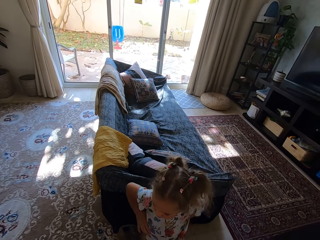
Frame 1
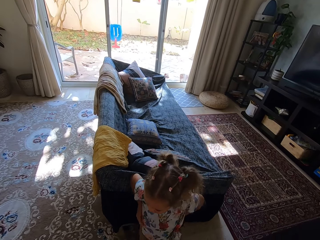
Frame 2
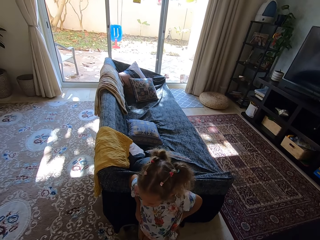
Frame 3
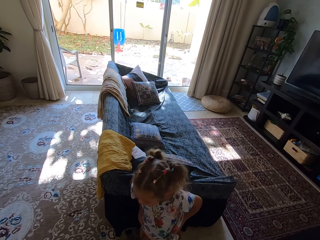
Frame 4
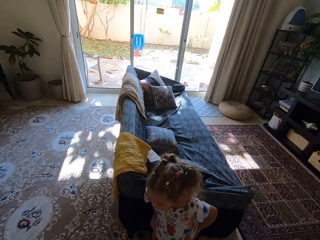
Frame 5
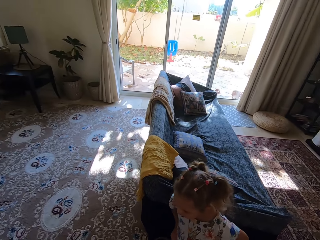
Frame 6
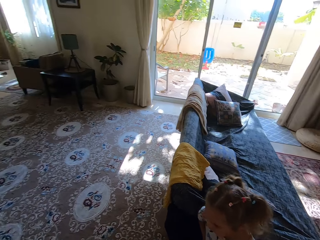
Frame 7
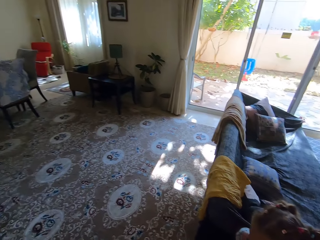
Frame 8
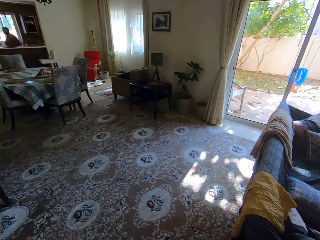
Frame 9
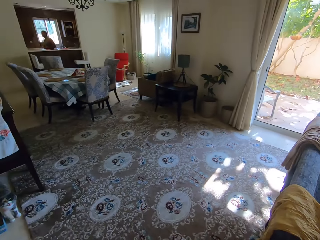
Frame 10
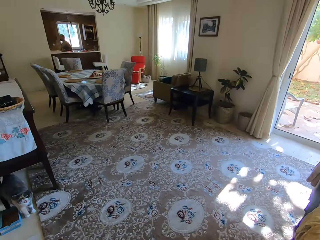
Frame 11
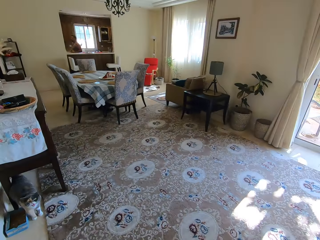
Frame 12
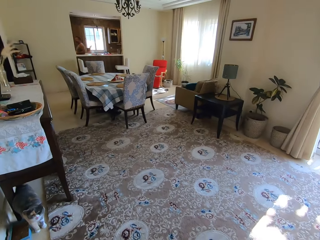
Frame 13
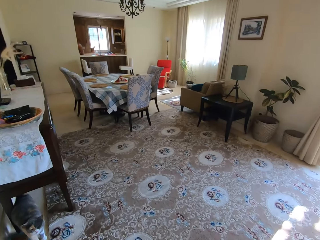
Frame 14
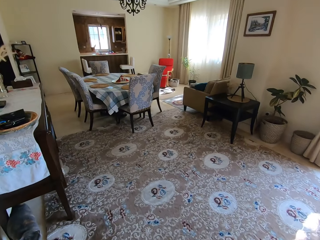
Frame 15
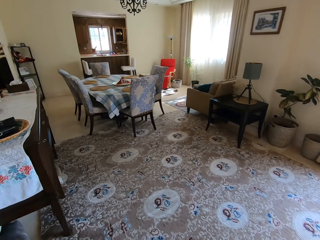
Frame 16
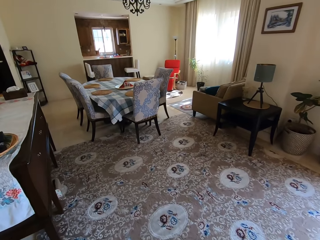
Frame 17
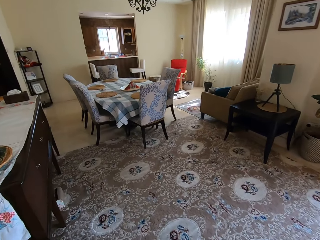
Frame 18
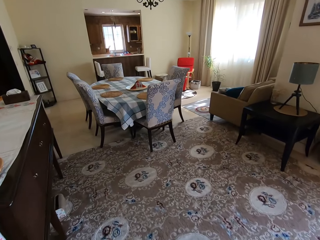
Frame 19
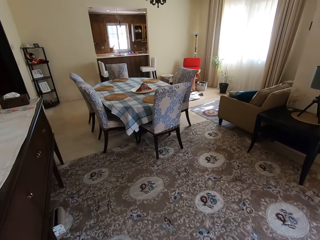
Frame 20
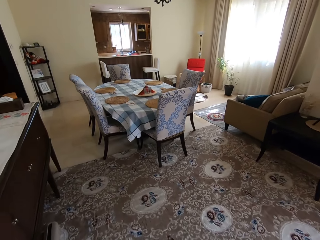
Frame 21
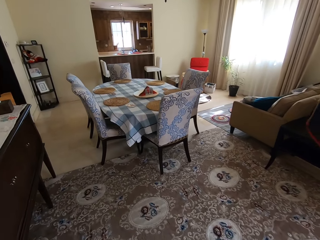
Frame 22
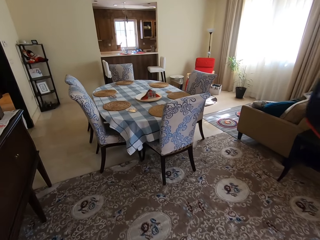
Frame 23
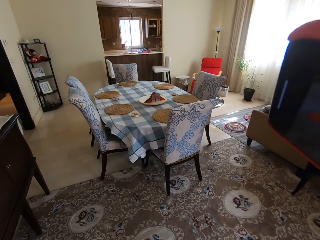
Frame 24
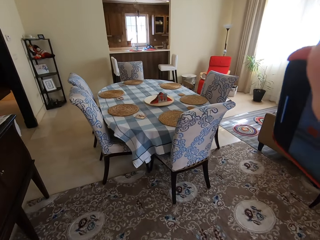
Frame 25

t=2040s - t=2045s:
The camera wearer talks to the child. They walk and look around. They walk and talk to the man.
